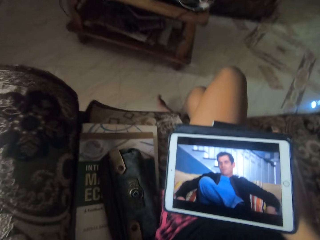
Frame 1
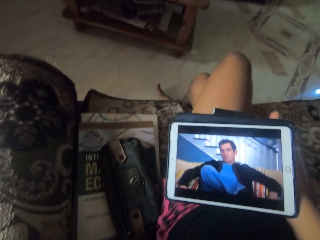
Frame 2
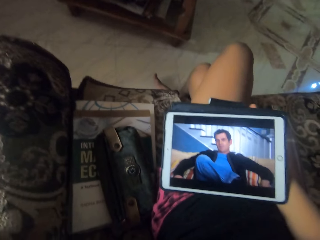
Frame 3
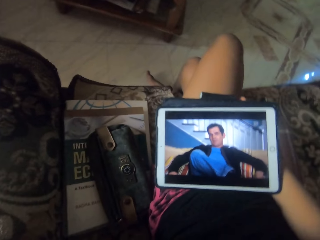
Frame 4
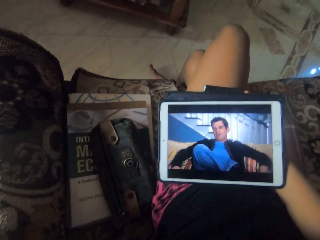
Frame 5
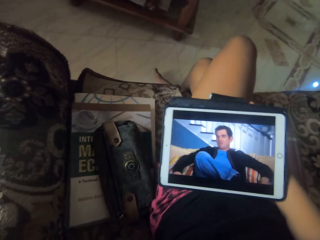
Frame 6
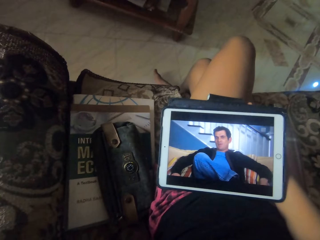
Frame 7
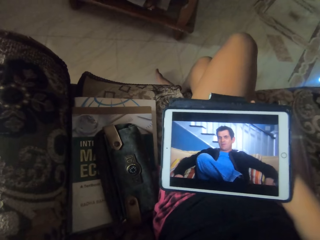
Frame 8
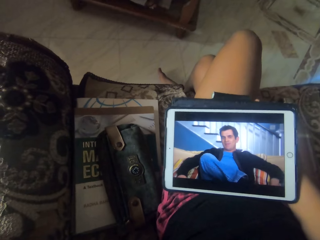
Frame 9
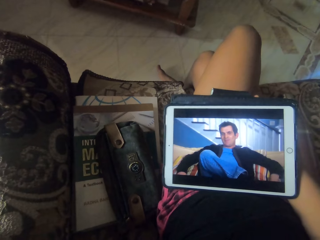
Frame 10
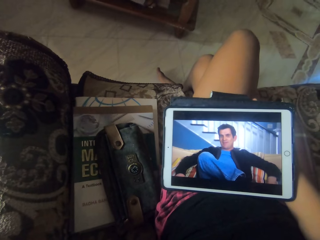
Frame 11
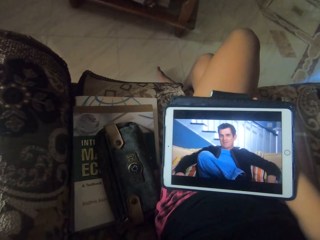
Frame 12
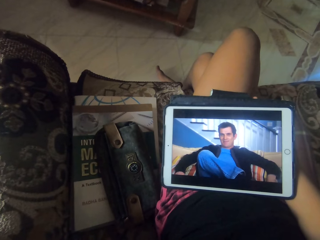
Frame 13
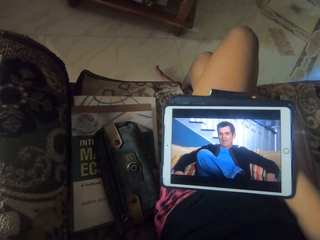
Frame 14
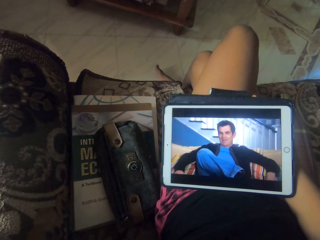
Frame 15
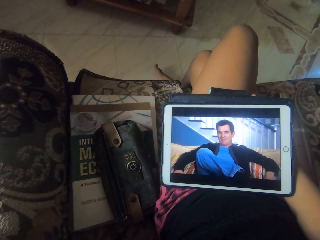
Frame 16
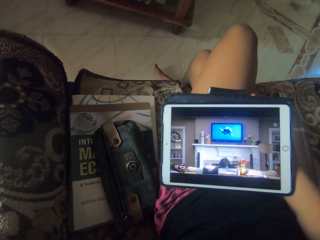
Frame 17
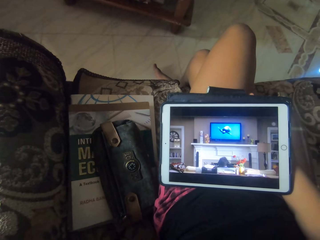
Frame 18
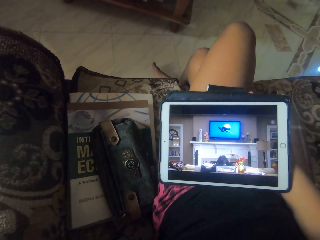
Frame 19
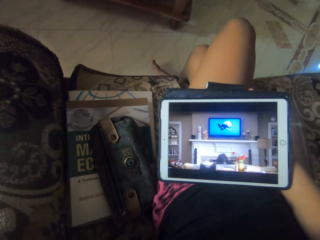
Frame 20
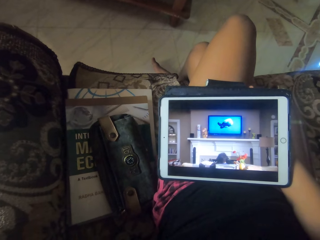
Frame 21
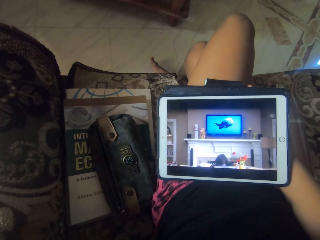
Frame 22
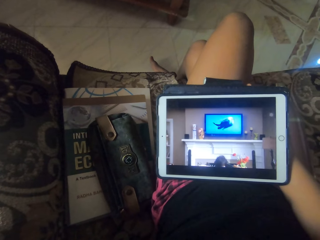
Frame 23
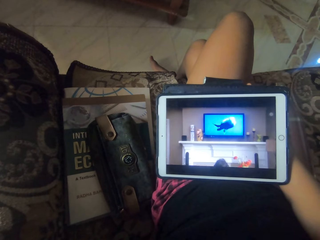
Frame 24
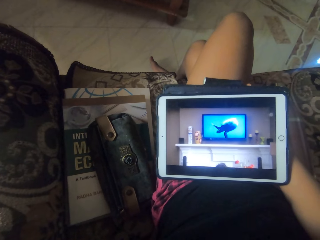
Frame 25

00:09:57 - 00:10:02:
The camera wearer looks at the tablet.

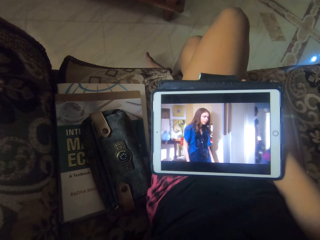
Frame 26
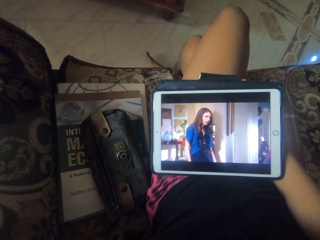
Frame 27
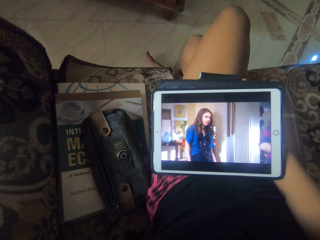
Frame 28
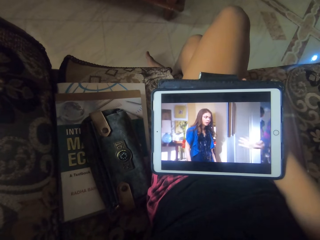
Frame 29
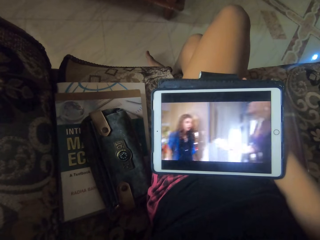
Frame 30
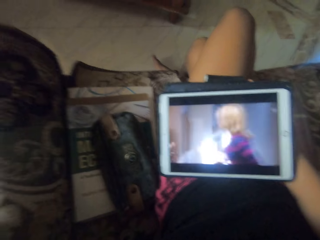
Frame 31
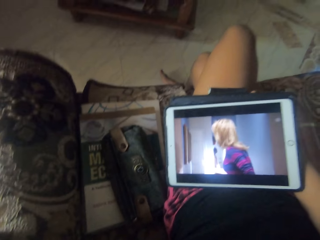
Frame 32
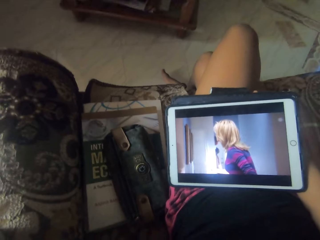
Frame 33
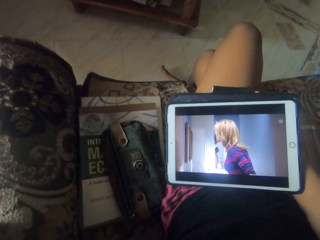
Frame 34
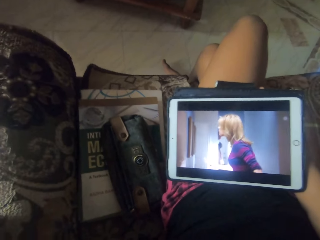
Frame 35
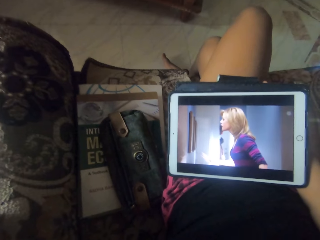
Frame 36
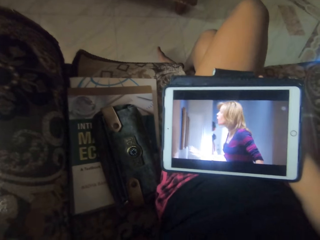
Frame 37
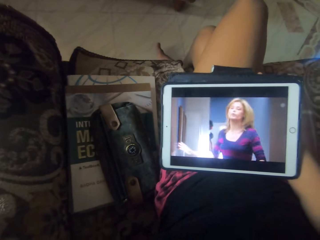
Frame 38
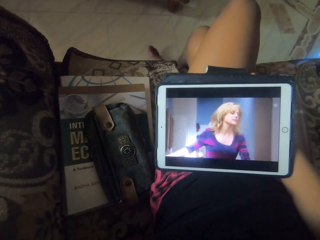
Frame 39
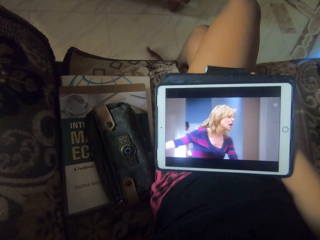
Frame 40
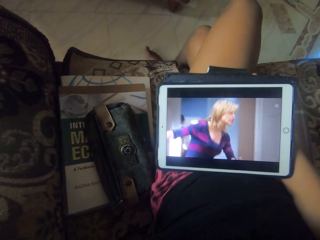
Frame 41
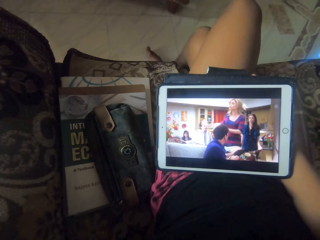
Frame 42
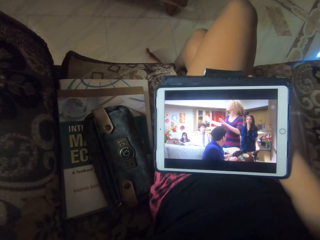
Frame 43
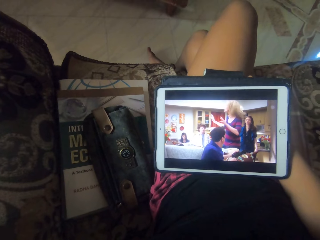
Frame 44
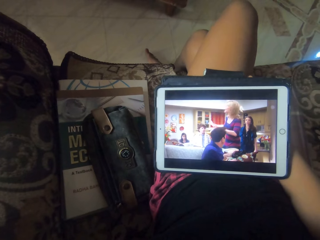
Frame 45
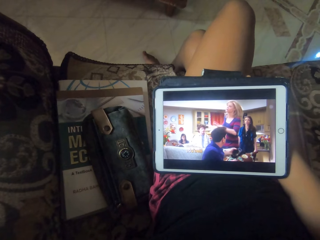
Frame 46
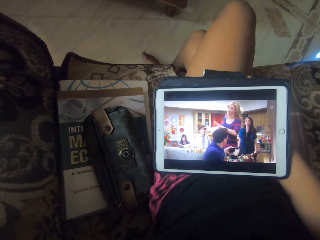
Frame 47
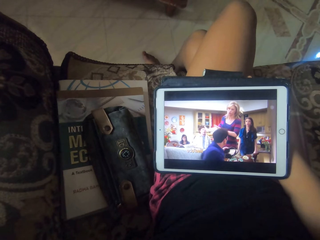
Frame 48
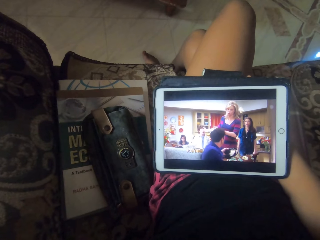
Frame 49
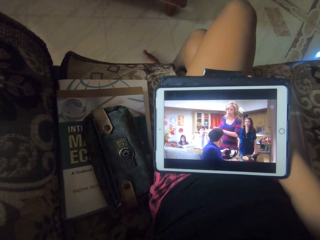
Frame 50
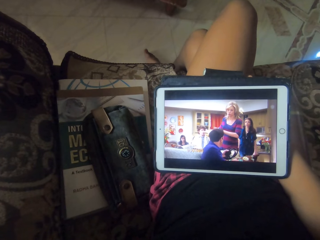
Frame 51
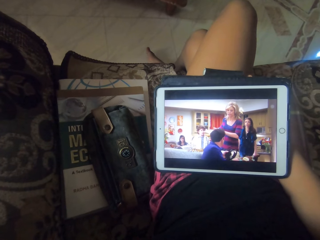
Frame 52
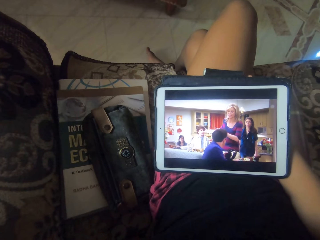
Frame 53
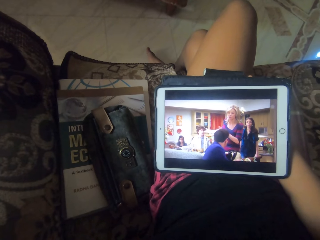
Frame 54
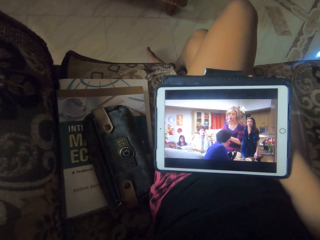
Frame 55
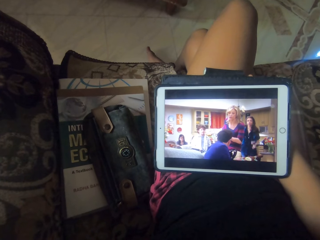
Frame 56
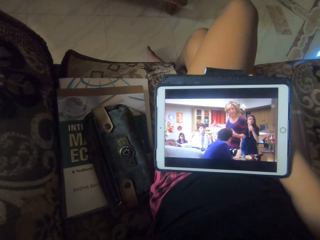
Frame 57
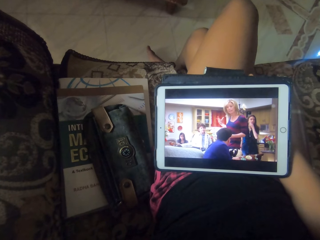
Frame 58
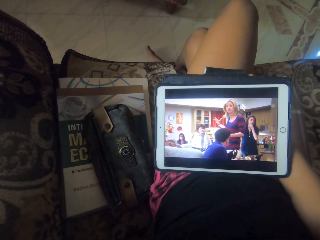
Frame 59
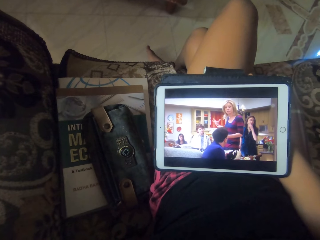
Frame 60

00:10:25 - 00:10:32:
The camera wearer moves.

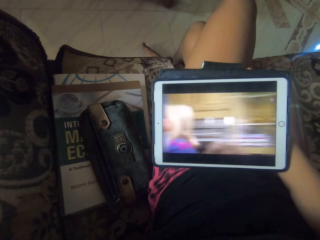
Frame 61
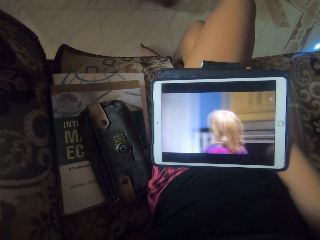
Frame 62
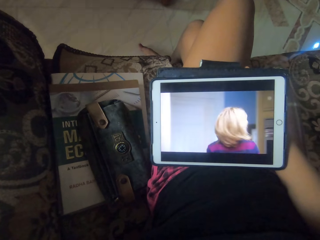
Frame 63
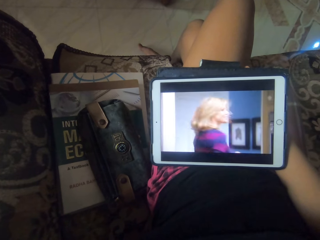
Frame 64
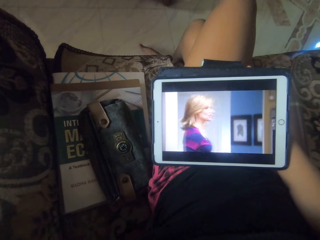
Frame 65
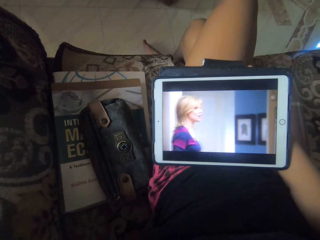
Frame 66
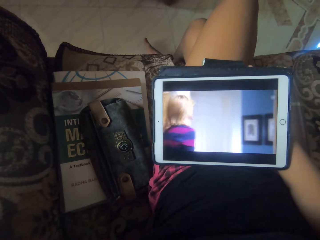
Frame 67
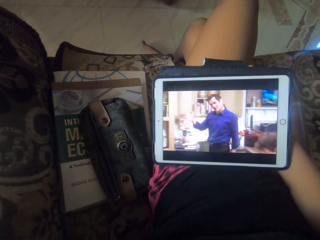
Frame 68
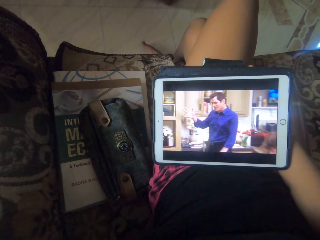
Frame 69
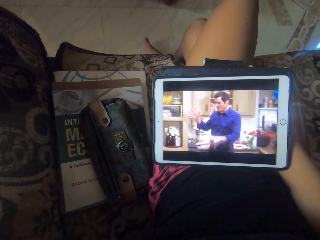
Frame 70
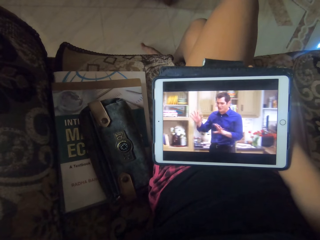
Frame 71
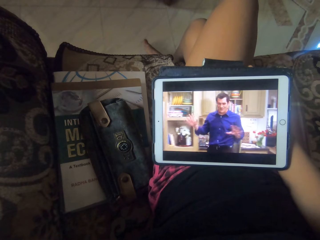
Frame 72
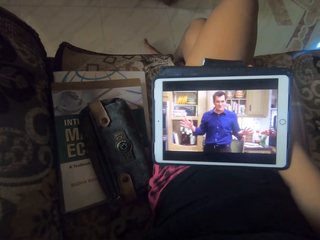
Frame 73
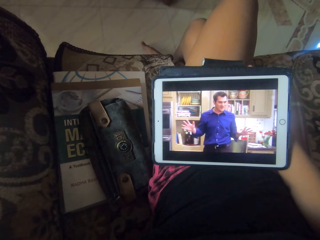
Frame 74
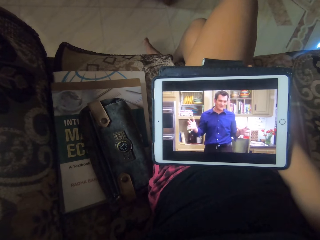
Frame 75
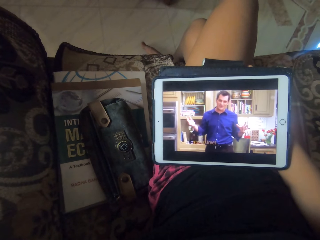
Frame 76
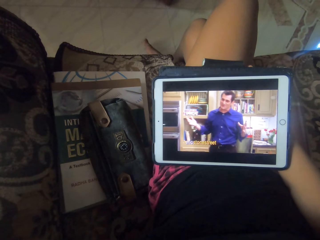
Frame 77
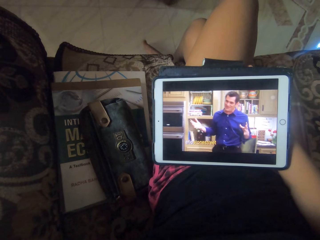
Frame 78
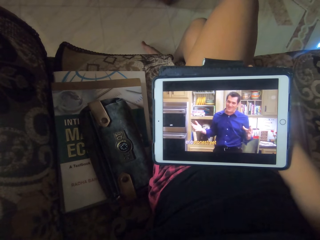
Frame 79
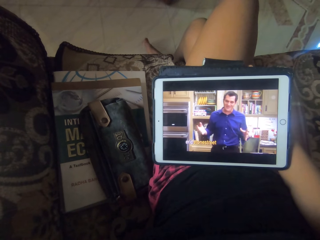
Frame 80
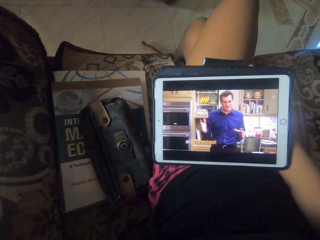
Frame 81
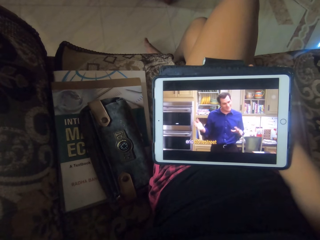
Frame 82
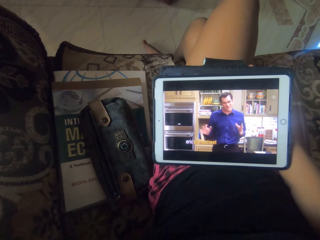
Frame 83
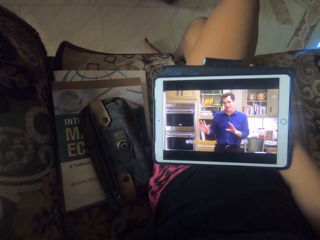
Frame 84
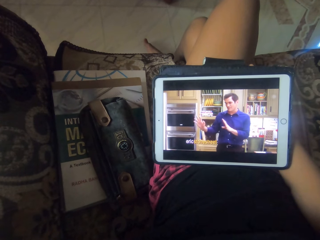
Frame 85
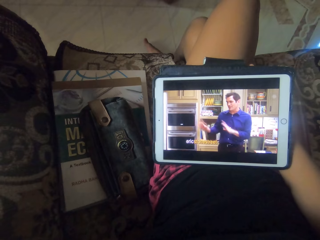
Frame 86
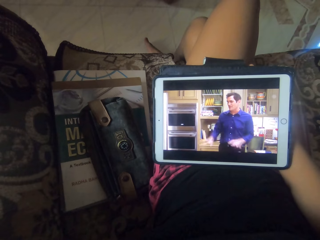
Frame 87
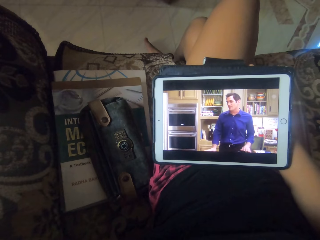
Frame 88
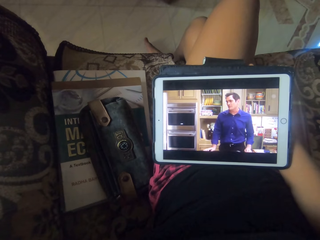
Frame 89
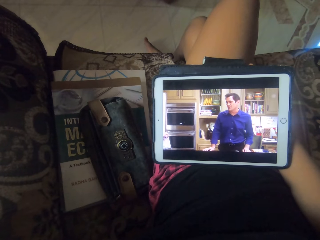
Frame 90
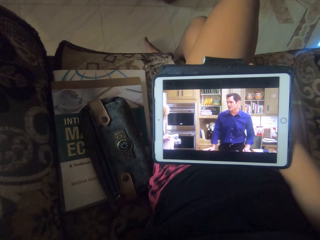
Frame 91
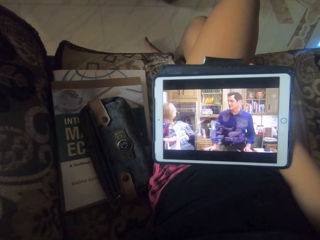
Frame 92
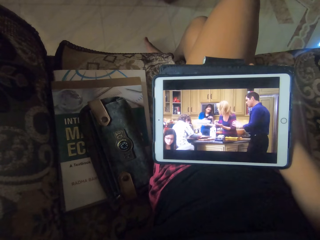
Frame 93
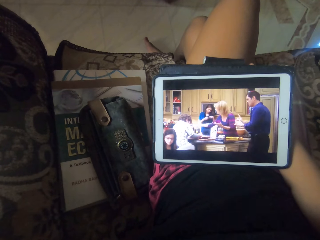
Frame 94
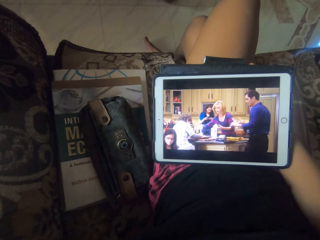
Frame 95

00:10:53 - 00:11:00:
The camera wearer shakes the feet.

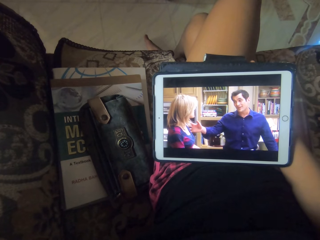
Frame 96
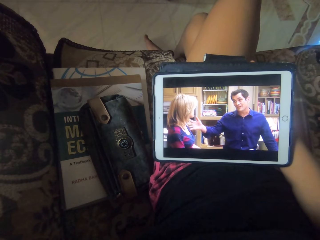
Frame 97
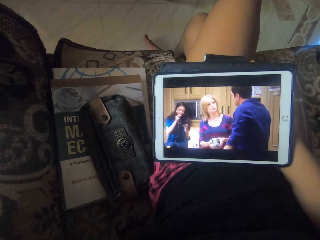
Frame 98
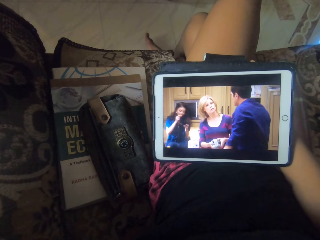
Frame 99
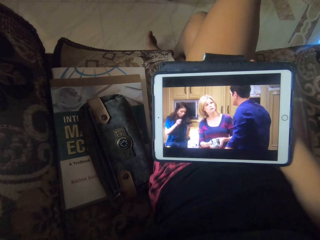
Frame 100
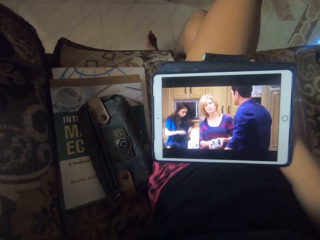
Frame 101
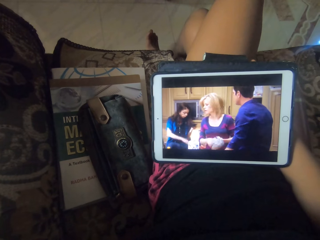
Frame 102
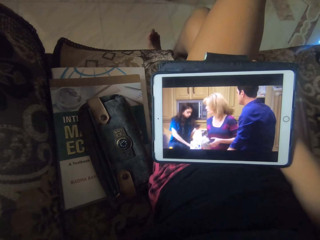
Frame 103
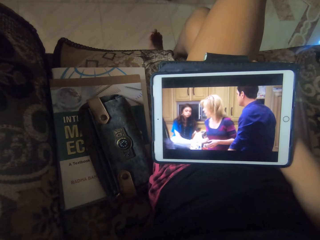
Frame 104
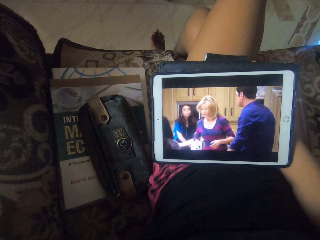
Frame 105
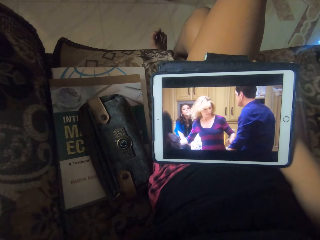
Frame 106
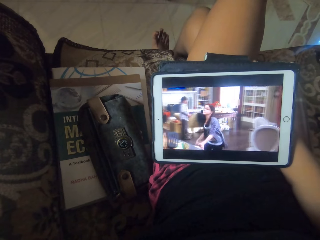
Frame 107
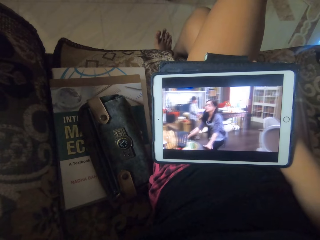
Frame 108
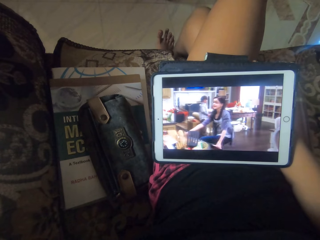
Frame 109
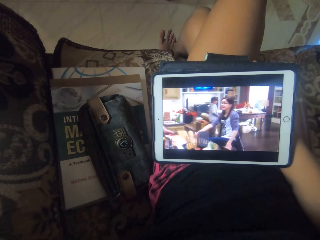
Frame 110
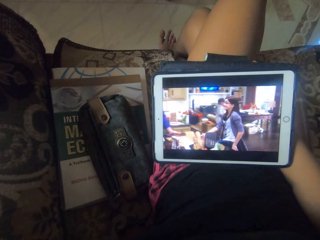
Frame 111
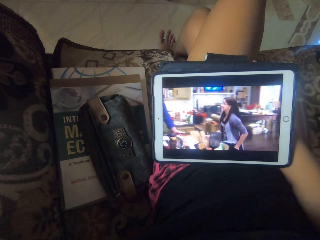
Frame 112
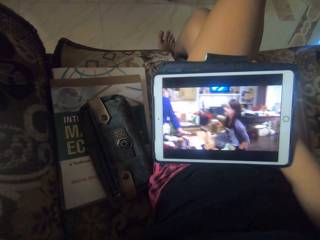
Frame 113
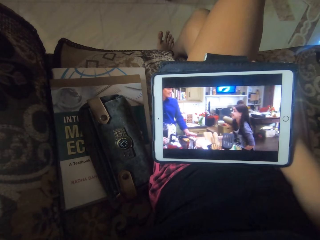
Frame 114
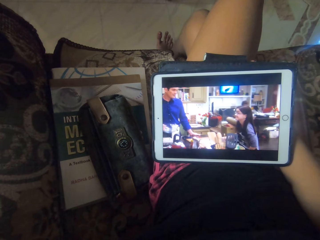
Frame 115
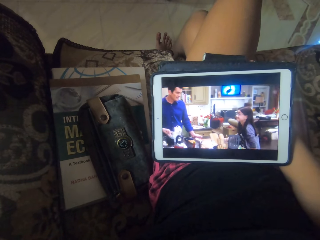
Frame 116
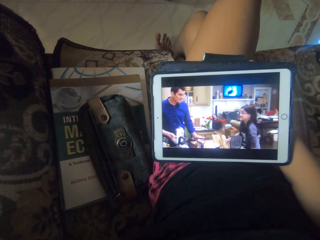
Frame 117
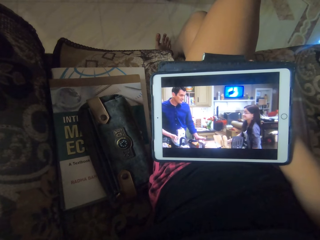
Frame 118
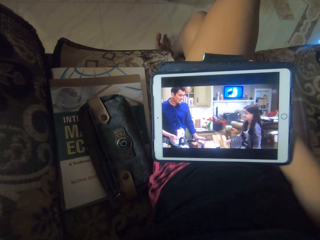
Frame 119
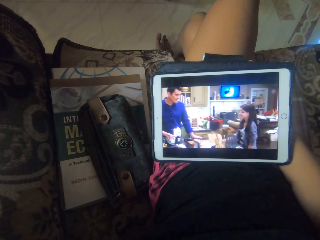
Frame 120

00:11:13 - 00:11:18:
The camera wearer lifts up the feet. They put the feet down.
